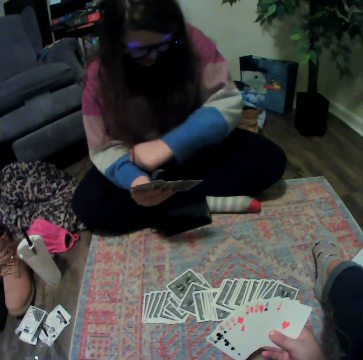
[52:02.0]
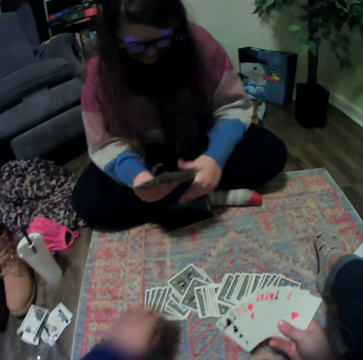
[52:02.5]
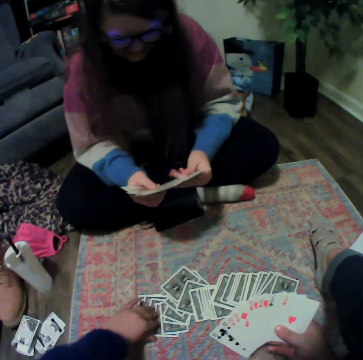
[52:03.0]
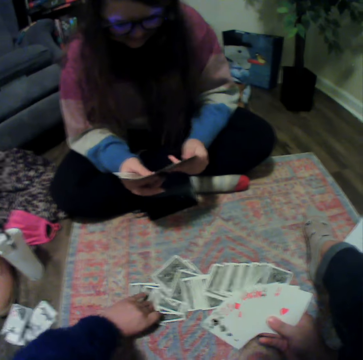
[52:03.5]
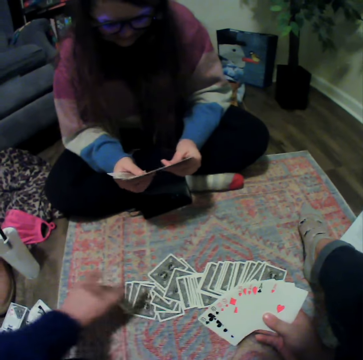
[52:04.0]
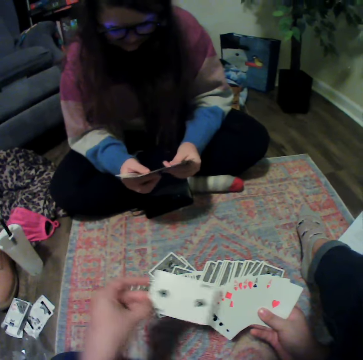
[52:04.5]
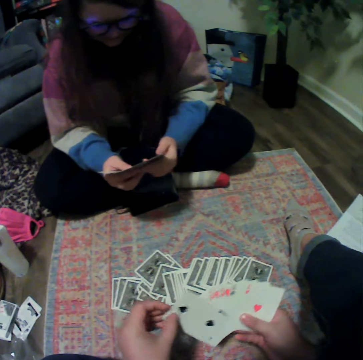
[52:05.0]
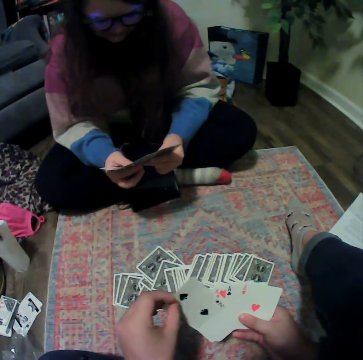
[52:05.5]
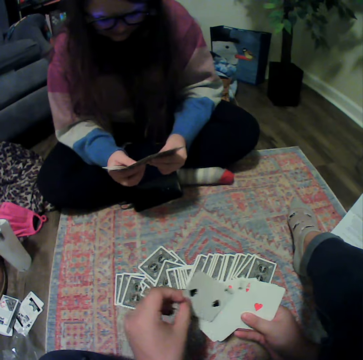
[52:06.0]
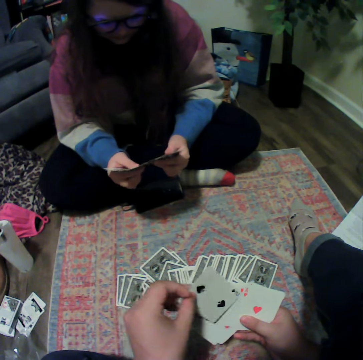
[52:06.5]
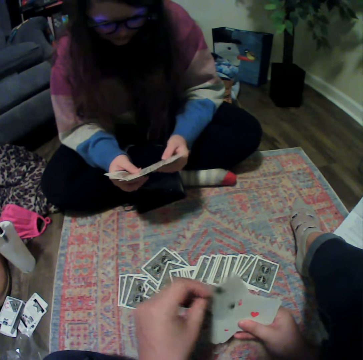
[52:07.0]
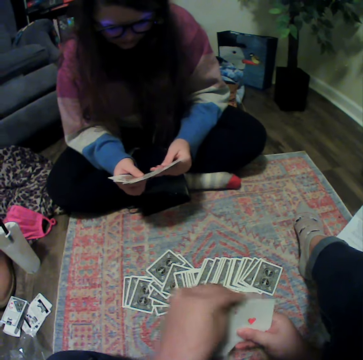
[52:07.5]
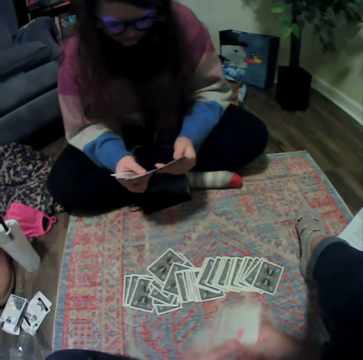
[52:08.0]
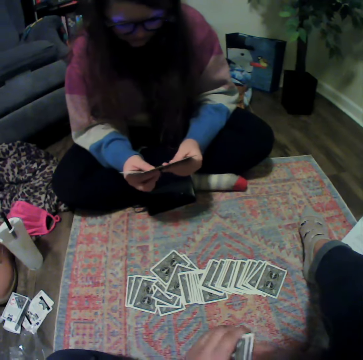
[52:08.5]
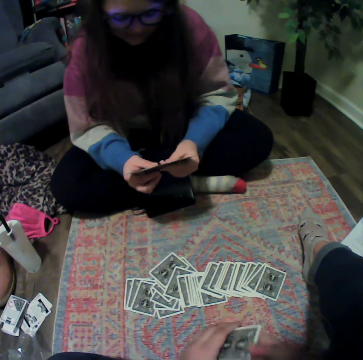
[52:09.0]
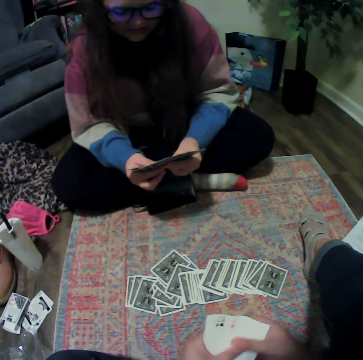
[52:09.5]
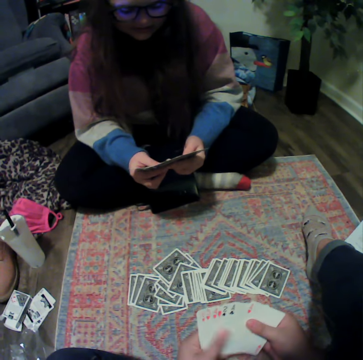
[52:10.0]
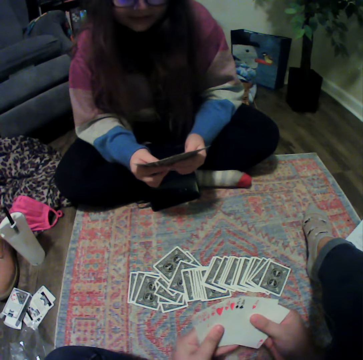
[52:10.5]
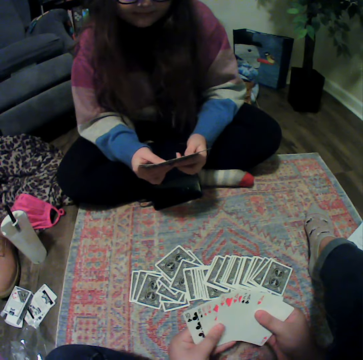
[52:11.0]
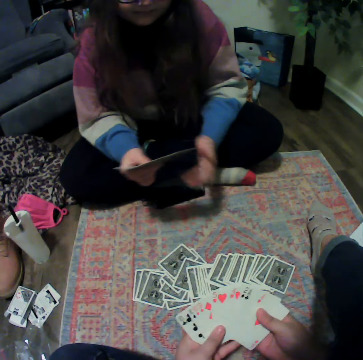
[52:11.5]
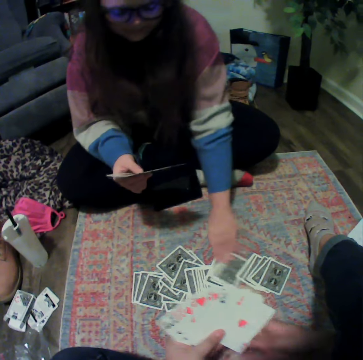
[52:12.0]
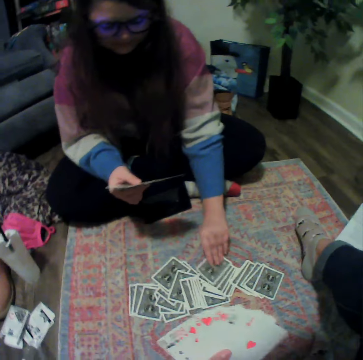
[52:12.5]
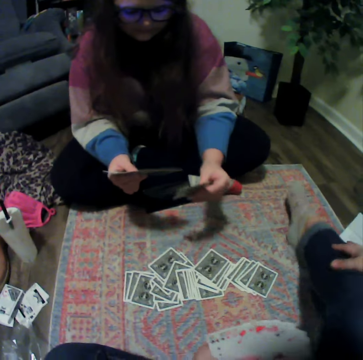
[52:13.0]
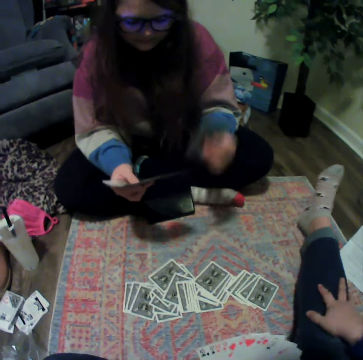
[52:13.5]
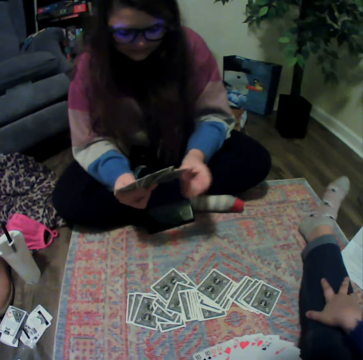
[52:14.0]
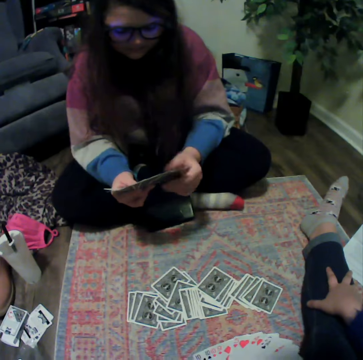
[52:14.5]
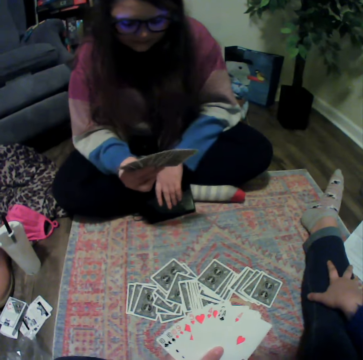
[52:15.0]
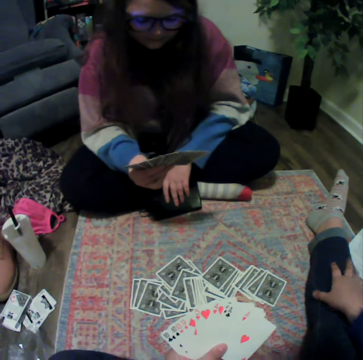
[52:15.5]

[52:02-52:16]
The camera wearer picks up a card from the floor. A woman picks up a card from the floor.

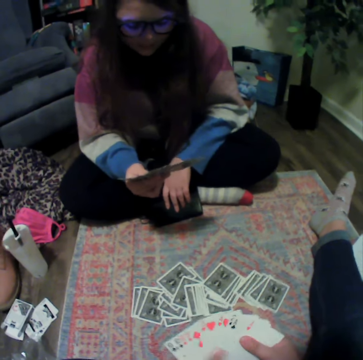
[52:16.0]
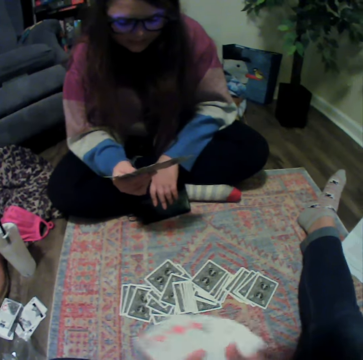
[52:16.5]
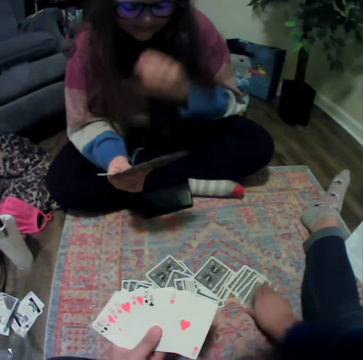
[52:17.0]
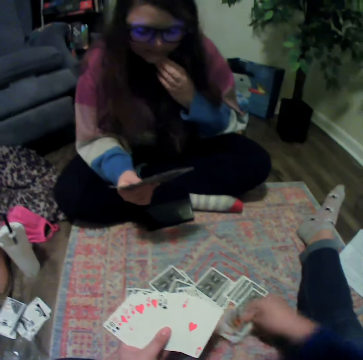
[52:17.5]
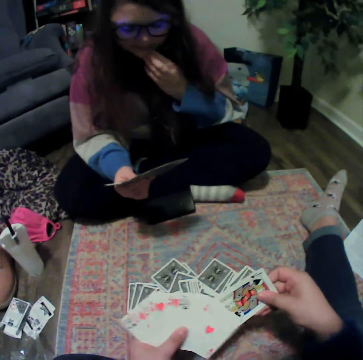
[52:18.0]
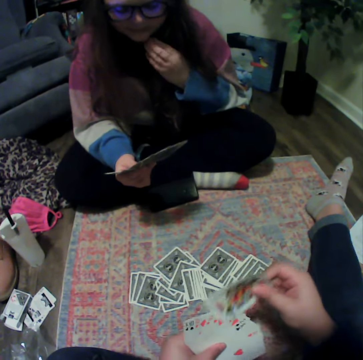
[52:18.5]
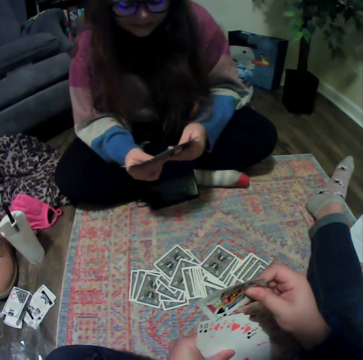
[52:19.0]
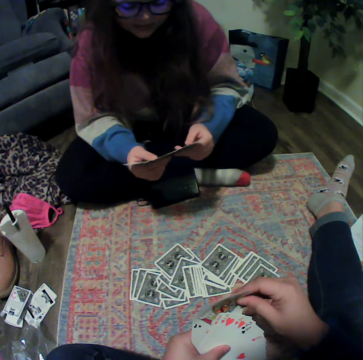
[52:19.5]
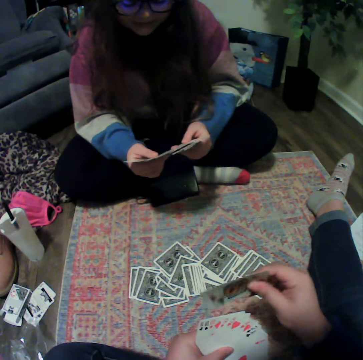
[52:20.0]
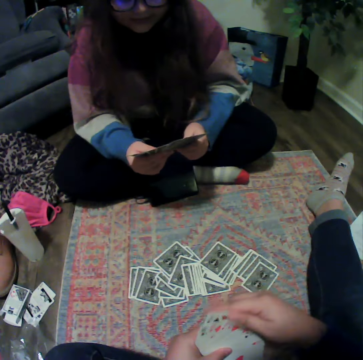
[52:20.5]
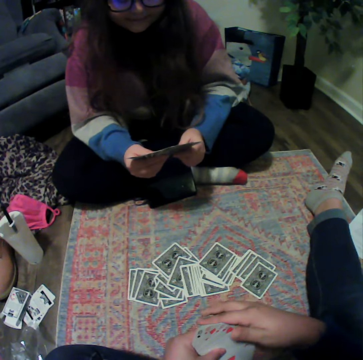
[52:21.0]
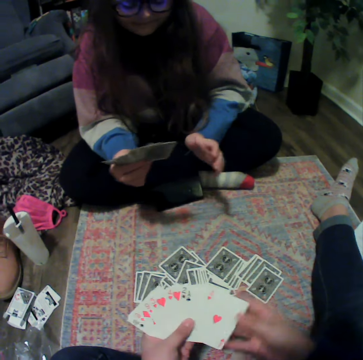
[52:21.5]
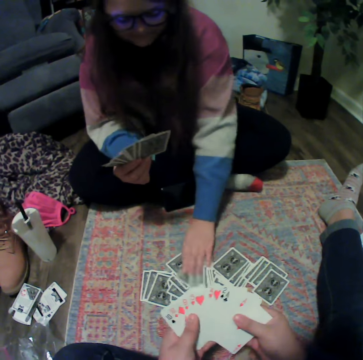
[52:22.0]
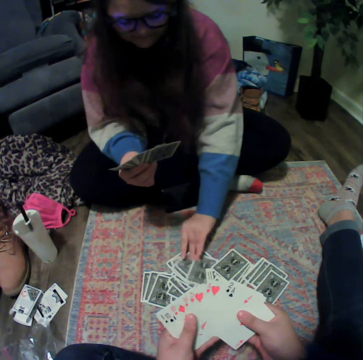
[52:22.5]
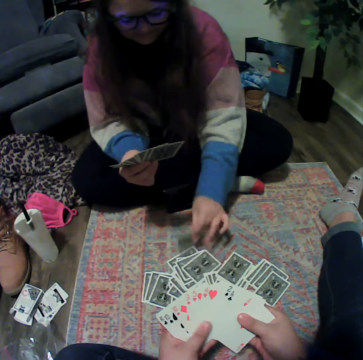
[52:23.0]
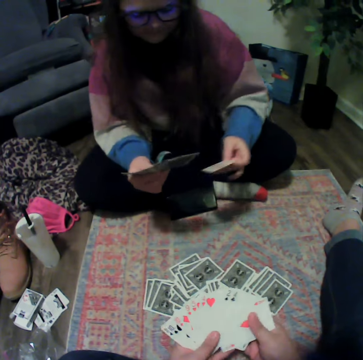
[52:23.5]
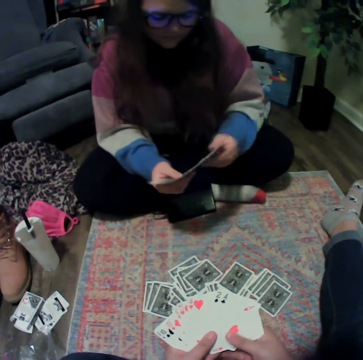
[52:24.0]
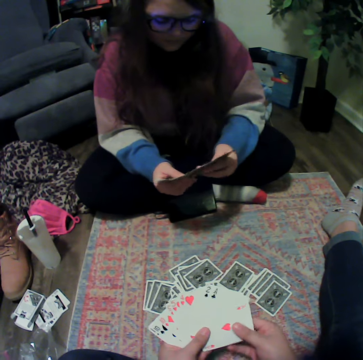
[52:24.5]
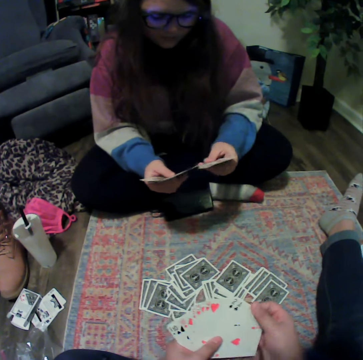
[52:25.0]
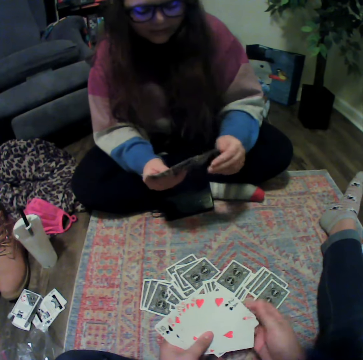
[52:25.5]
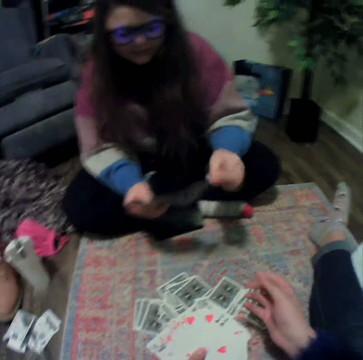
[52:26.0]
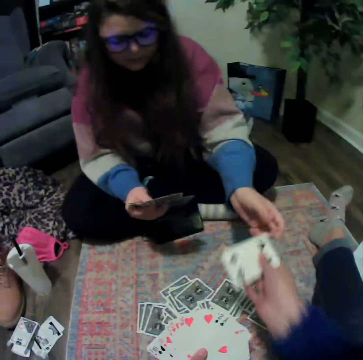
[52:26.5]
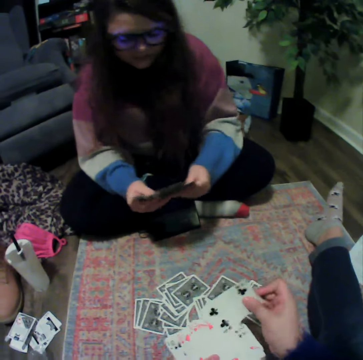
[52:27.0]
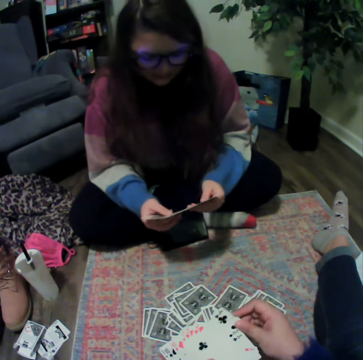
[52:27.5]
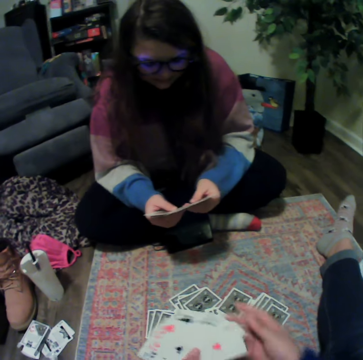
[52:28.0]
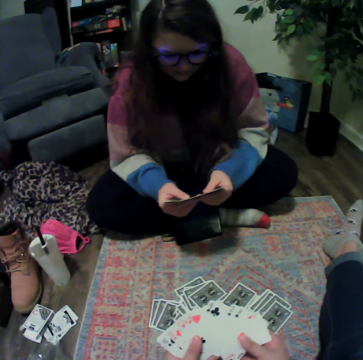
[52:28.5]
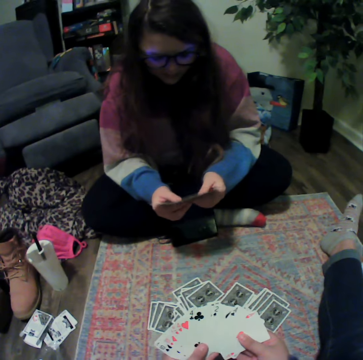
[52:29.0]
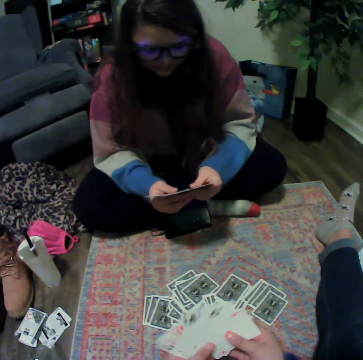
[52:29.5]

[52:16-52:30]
The camera wearer picks up a card from the floor. A woman picks up a card from the floor. The woman gives the camera wearer cards.

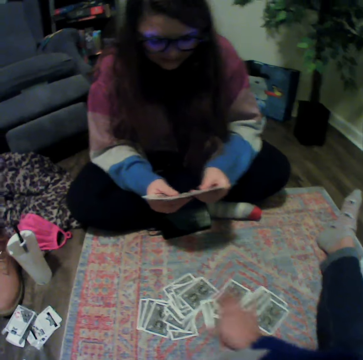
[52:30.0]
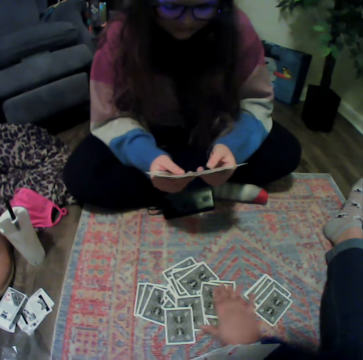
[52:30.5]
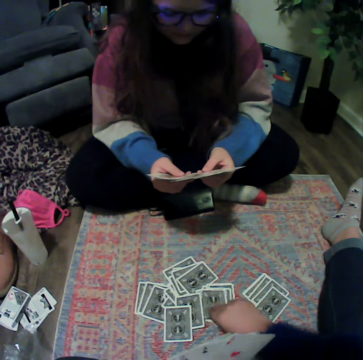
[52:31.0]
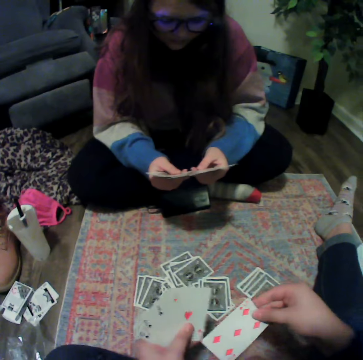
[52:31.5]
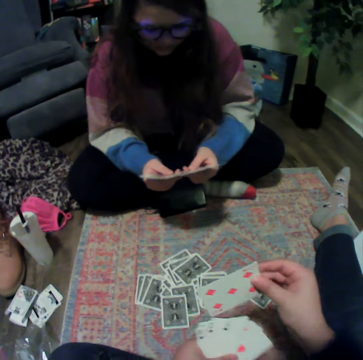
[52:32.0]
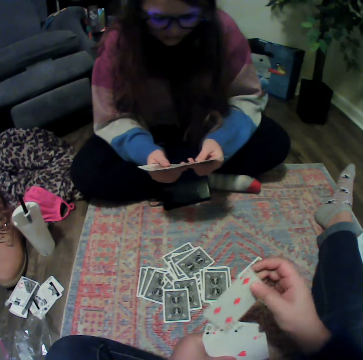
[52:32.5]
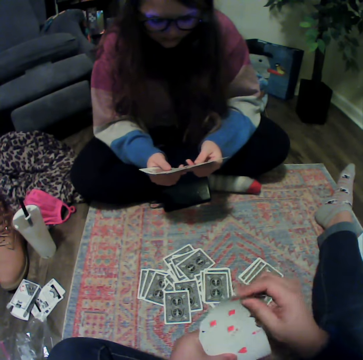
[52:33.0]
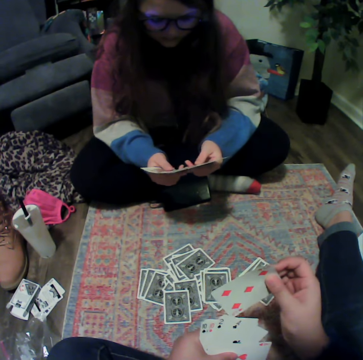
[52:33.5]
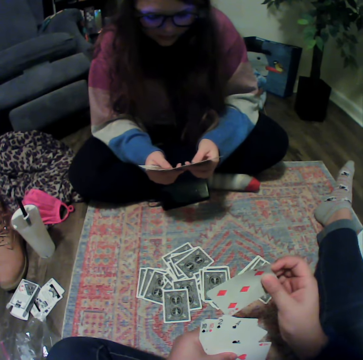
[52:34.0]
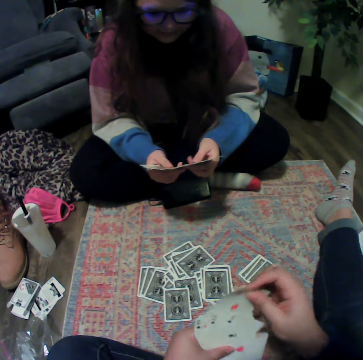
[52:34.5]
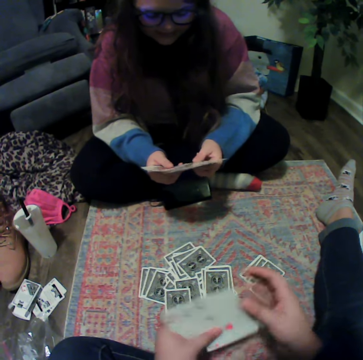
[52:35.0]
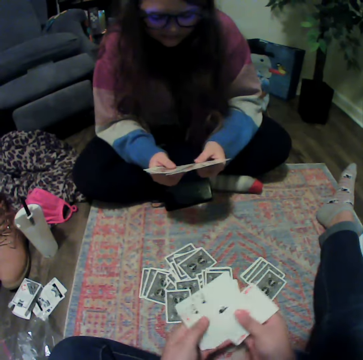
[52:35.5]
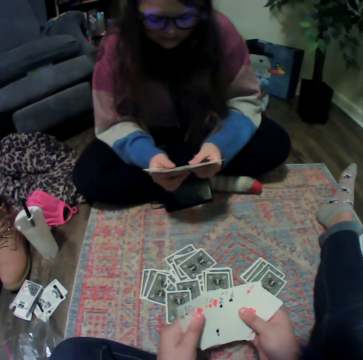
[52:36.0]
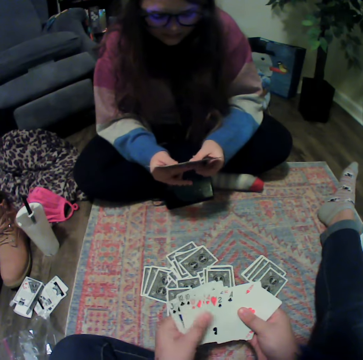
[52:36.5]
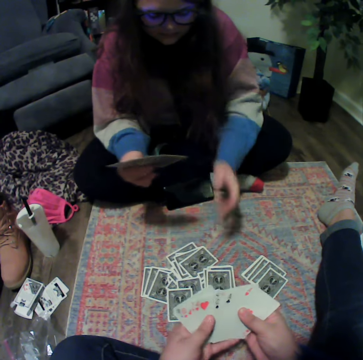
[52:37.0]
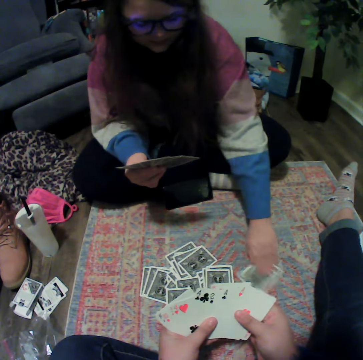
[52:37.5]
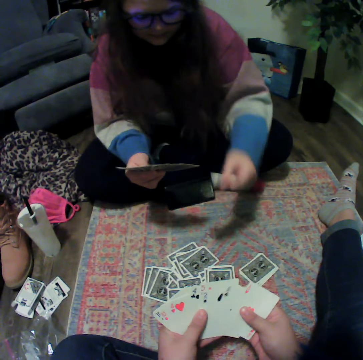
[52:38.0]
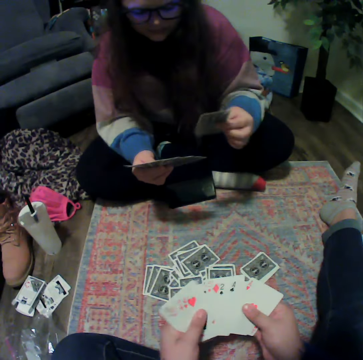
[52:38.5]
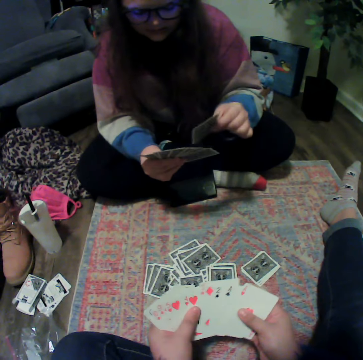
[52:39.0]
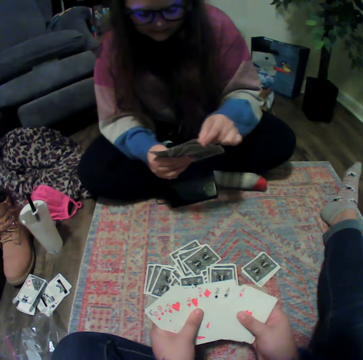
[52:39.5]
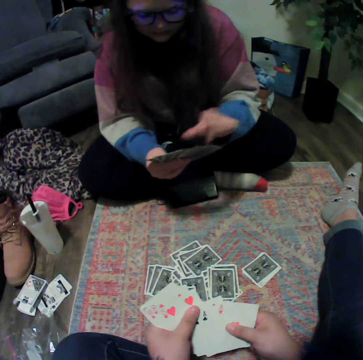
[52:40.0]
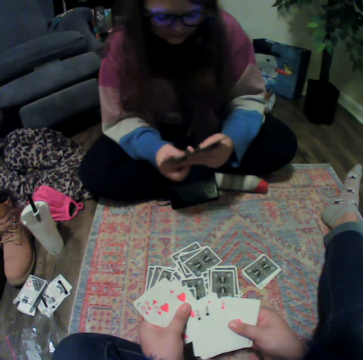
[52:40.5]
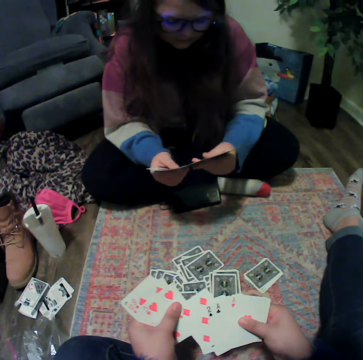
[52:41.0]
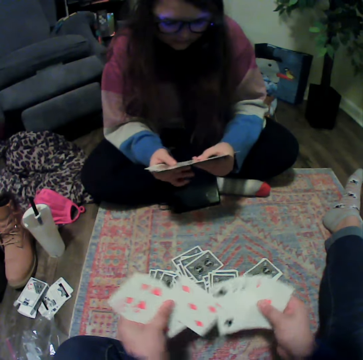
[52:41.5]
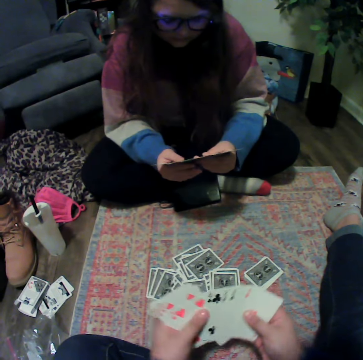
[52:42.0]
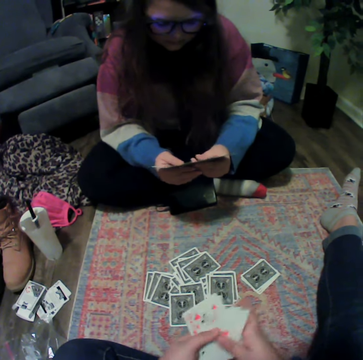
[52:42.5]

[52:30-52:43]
The camera wearer picks up a card from the floor. They touch the playing cards. A woman picks up a card from the floor. The woman touches the playing cards.
